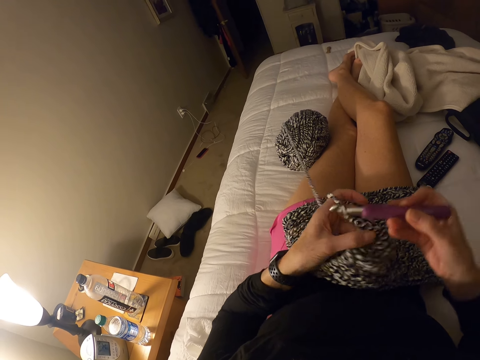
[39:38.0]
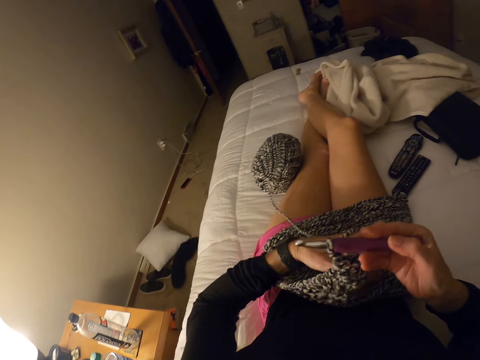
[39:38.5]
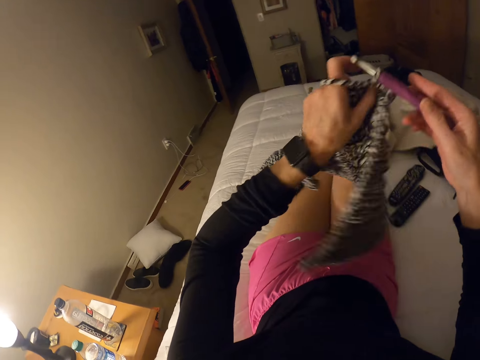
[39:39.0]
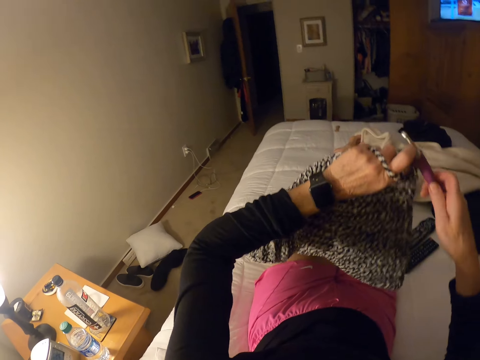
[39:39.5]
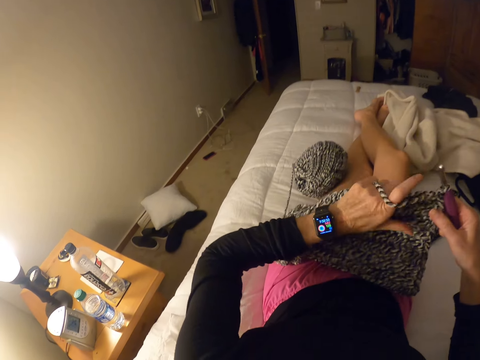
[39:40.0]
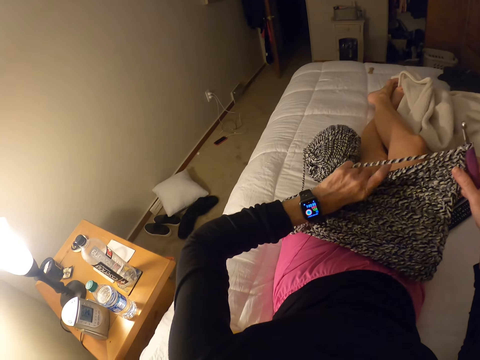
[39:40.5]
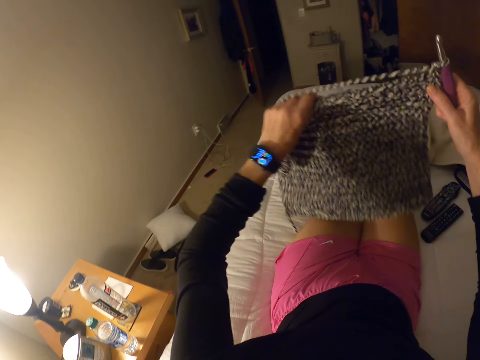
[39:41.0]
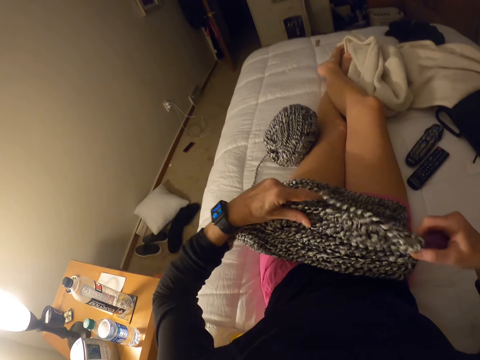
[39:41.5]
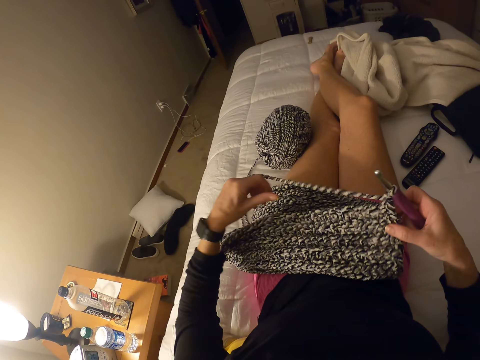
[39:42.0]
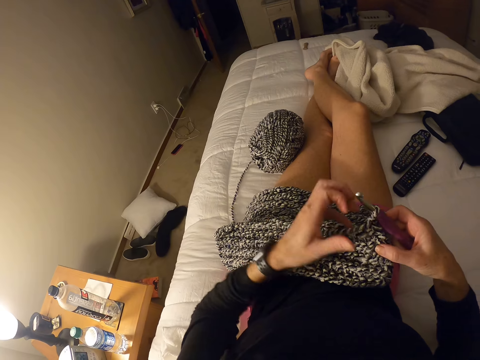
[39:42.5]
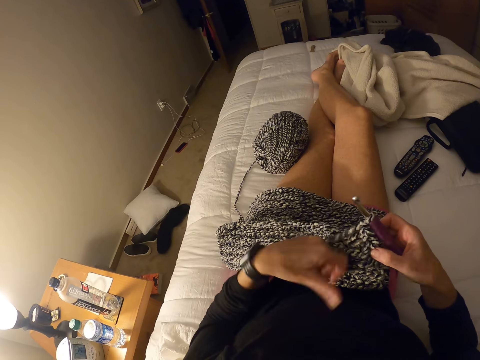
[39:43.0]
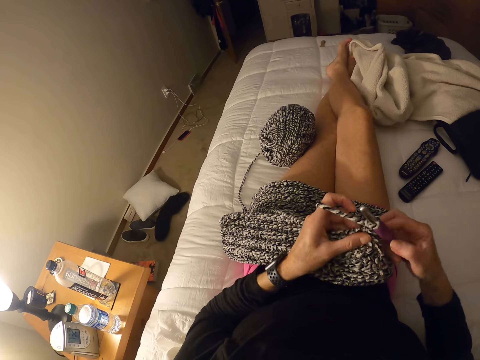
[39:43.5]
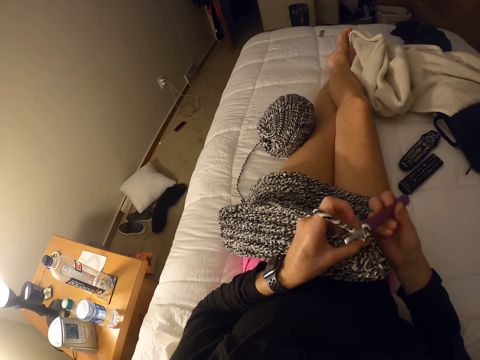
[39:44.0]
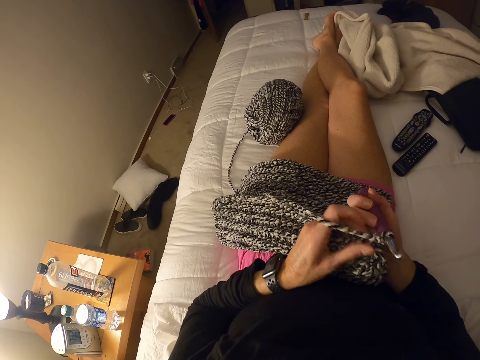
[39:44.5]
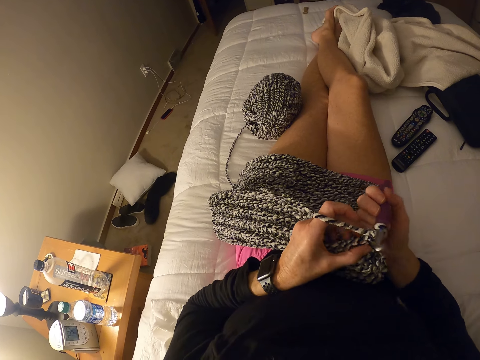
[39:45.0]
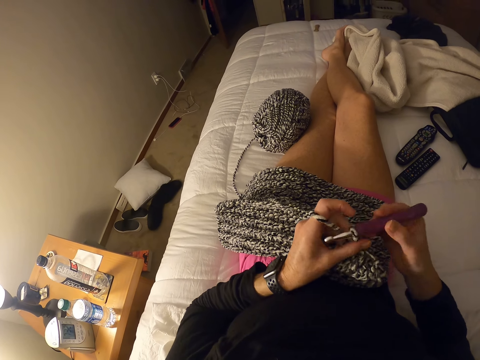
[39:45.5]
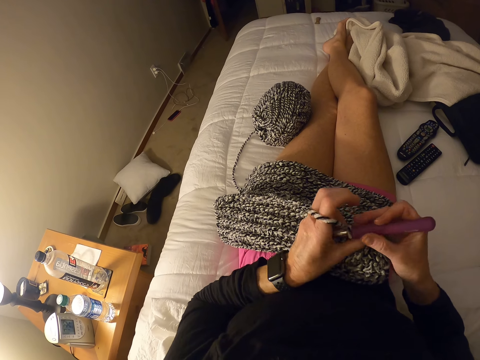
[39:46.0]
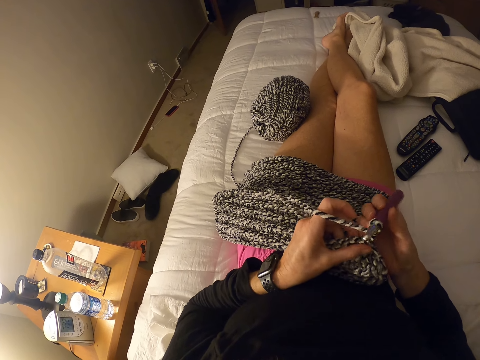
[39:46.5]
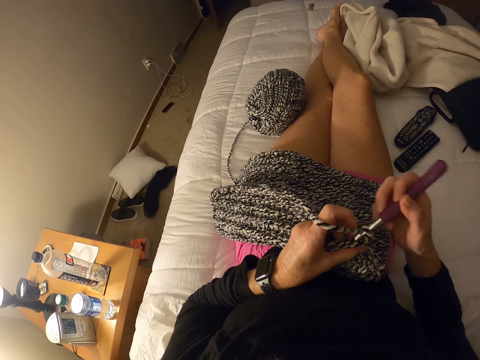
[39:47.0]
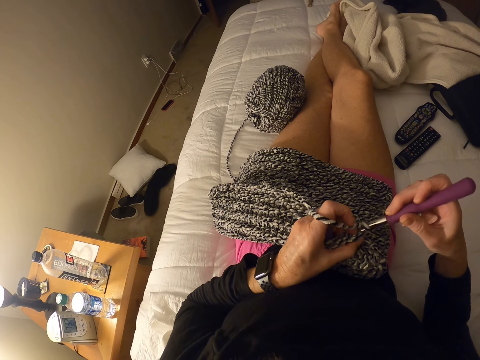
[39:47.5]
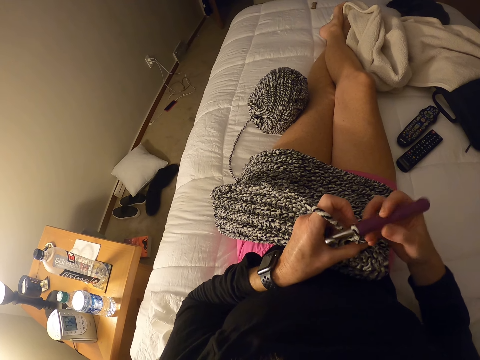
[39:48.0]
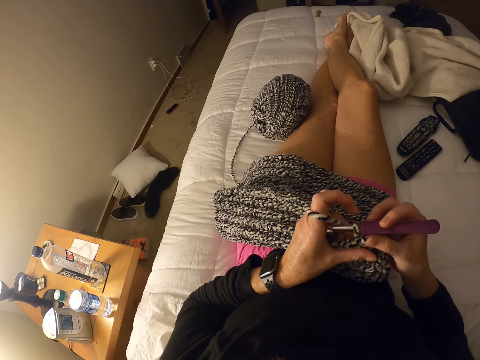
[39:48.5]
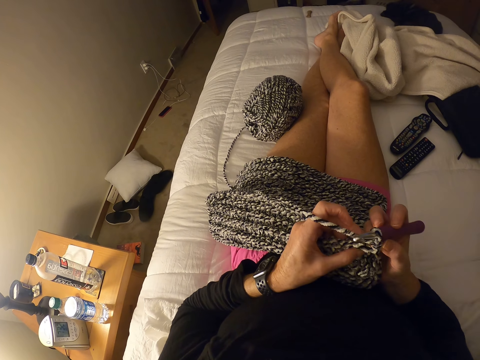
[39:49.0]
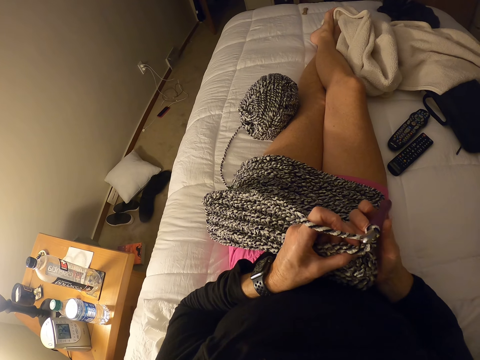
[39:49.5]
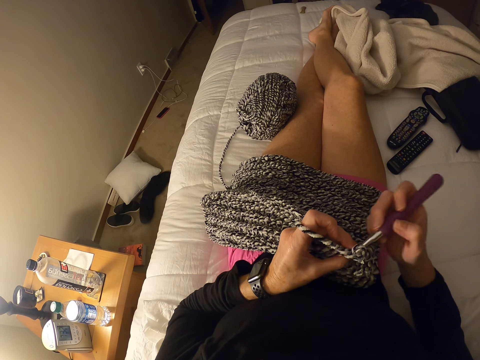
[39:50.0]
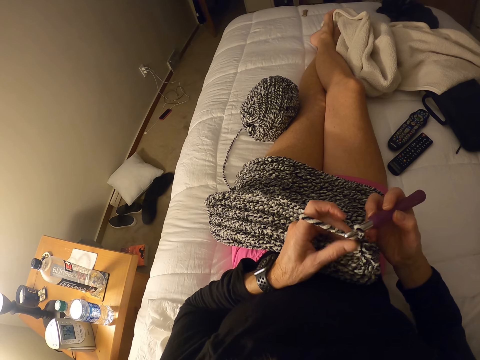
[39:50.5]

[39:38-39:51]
The camera wearer adjusts the yarn on her lap. She turns the other side of the cloth and puts the cloth on her lap. She knits the yarn.

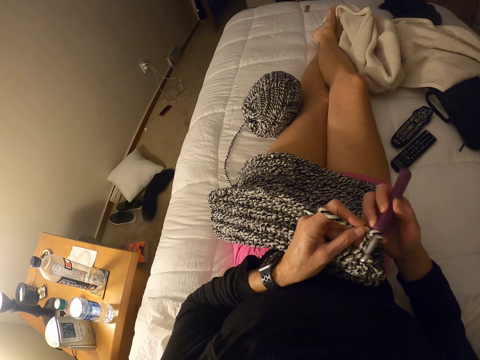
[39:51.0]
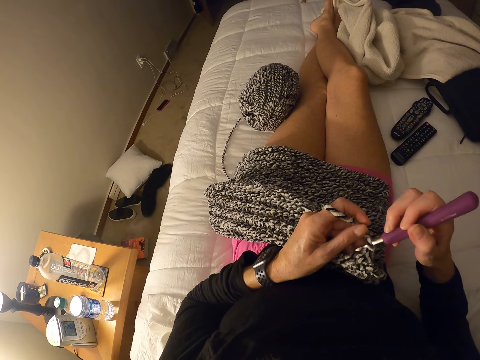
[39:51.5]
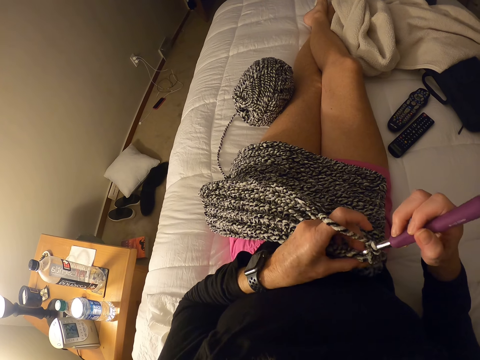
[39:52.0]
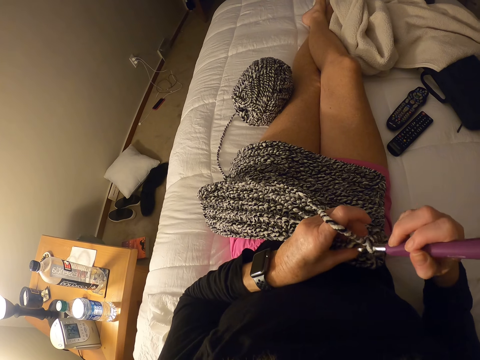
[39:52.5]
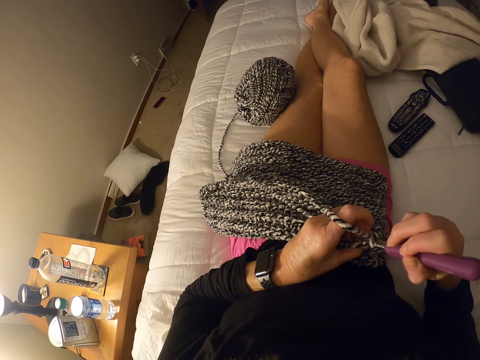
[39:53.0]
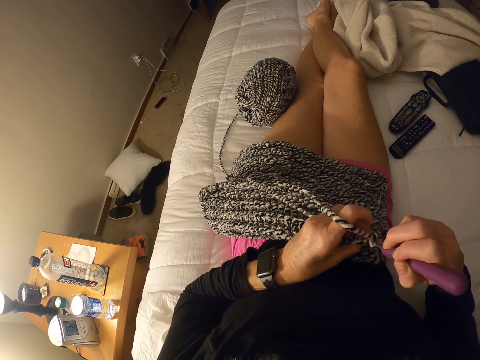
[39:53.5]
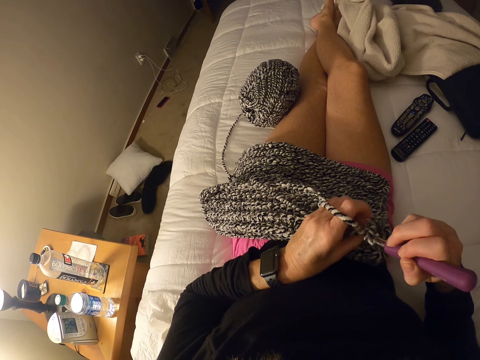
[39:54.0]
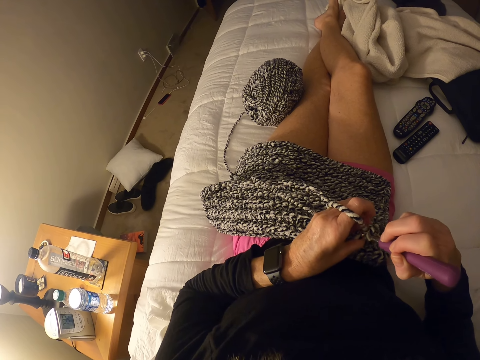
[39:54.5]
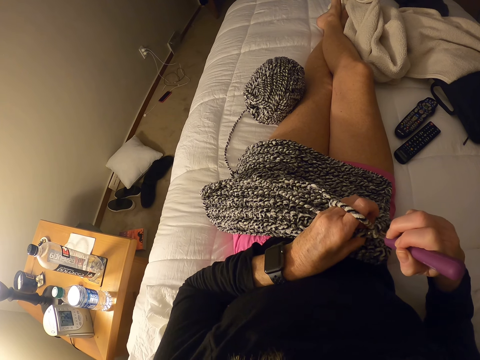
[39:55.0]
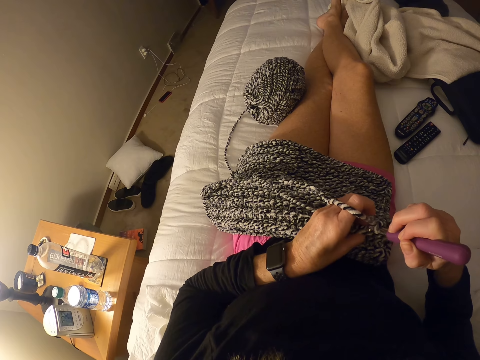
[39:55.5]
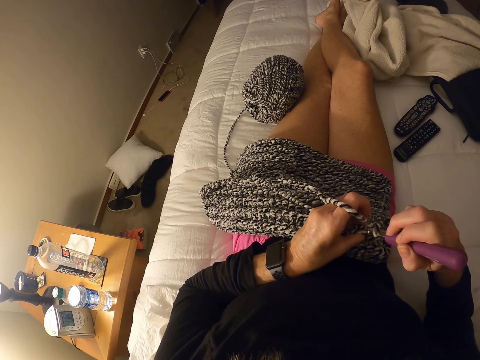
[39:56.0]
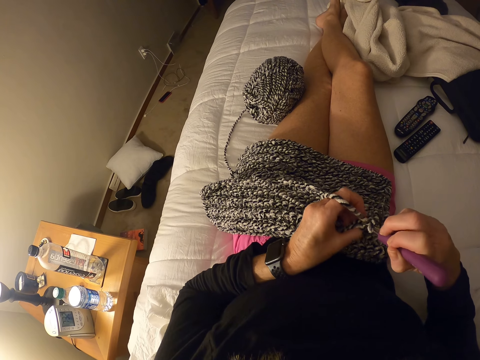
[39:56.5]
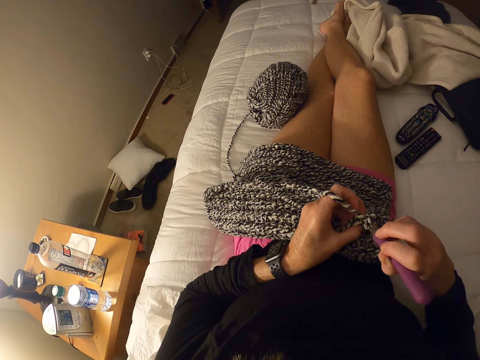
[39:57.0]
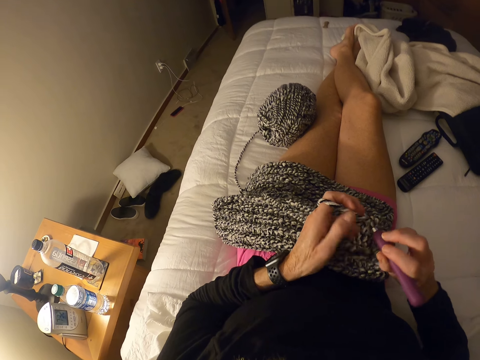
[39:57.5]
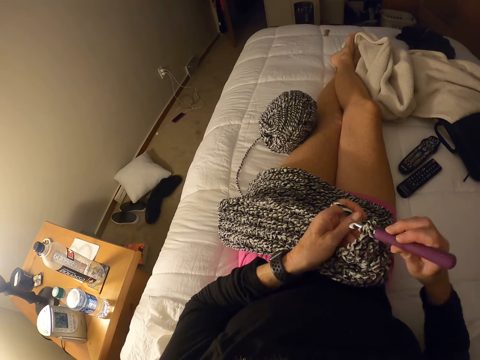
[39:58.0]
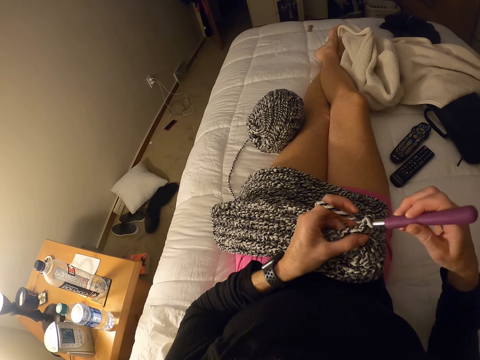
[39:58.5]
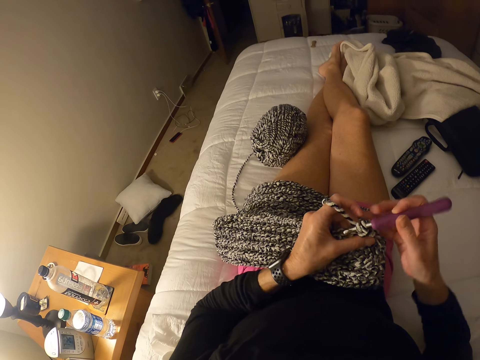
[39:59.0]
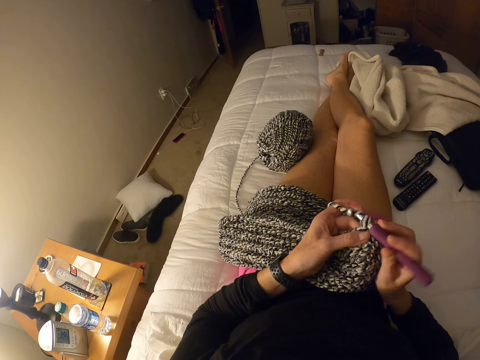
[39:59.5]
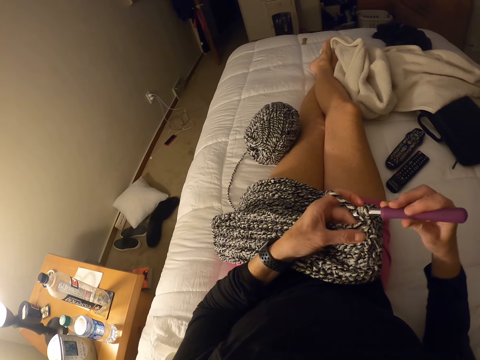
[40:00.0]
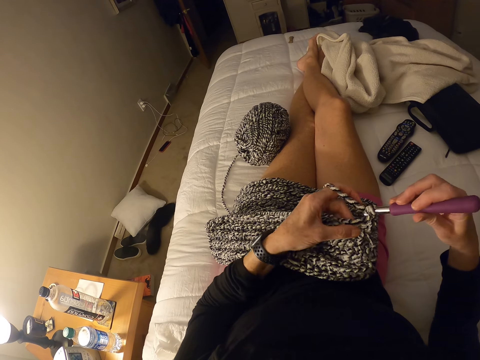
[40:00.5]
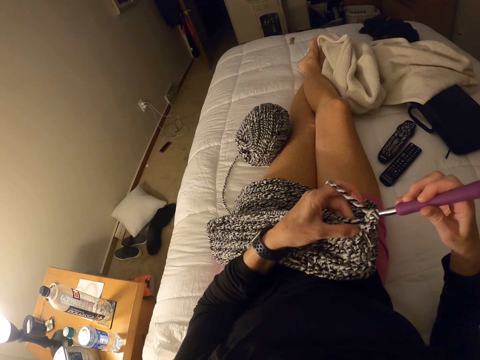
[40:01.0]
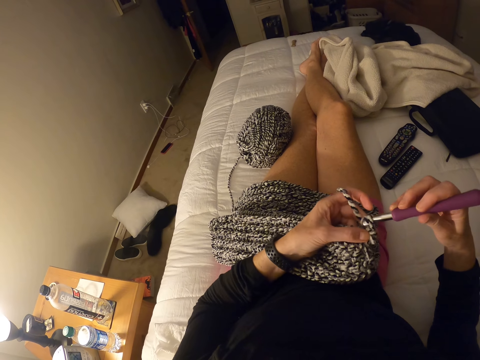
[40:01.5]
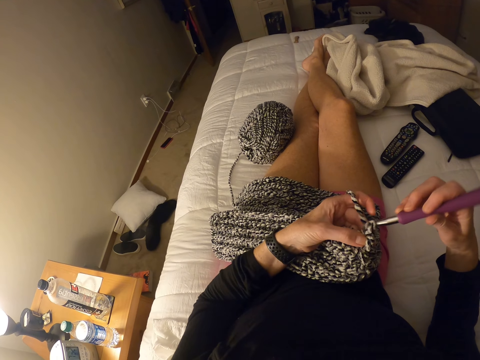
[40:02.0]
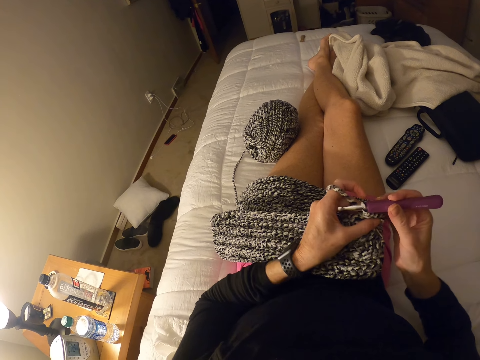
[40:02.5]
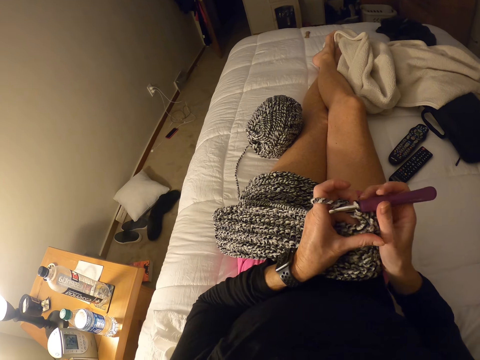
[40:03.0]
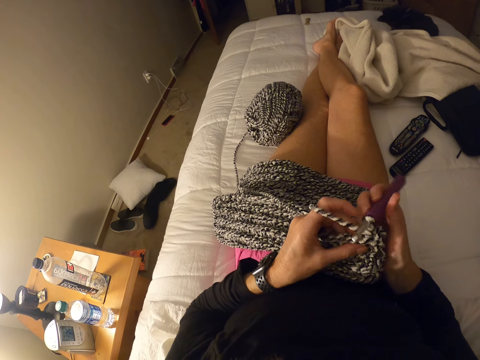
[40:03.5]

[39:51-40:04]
The camera wearer crochets with the yarn on her lap.
